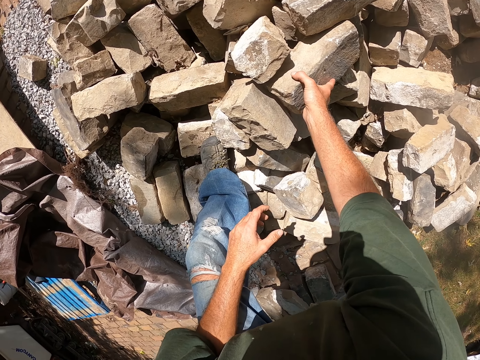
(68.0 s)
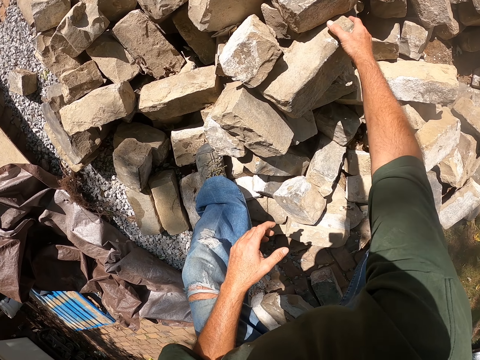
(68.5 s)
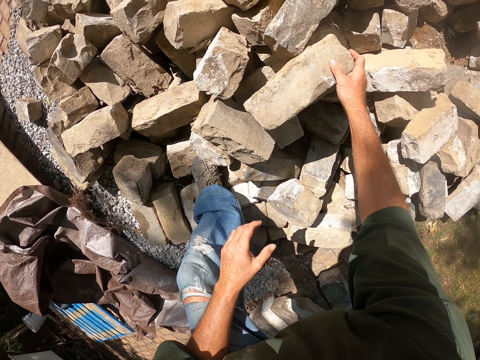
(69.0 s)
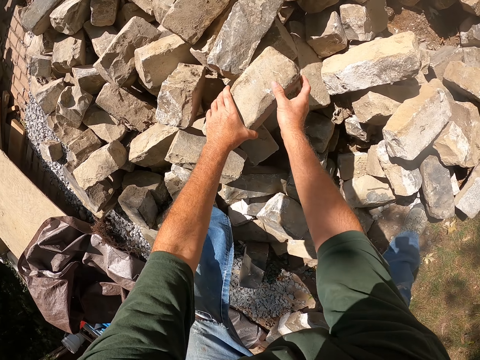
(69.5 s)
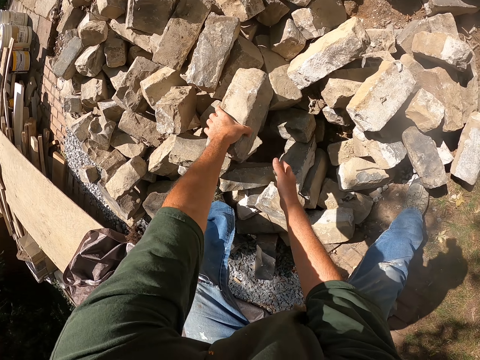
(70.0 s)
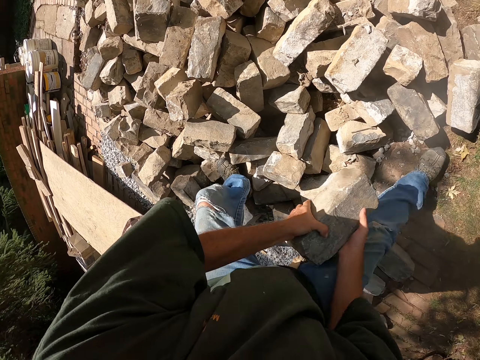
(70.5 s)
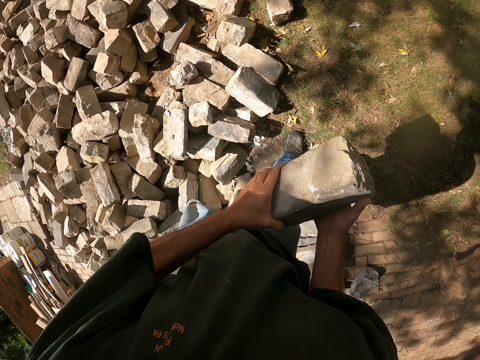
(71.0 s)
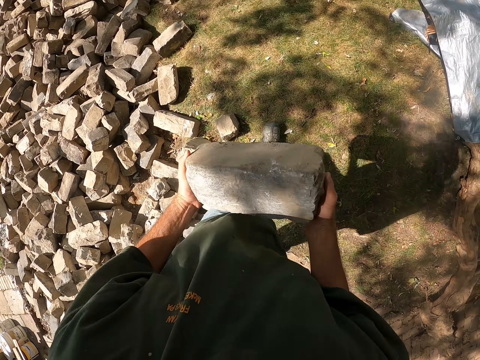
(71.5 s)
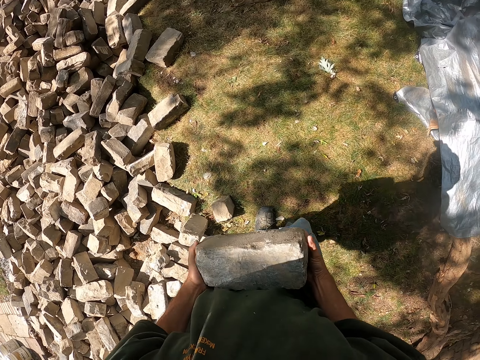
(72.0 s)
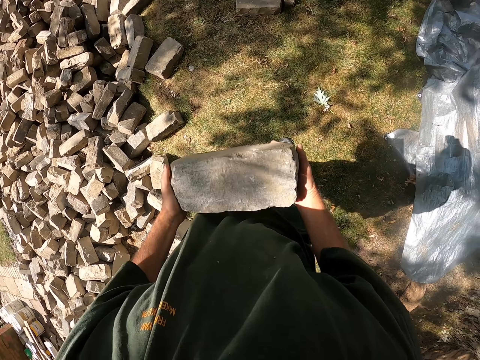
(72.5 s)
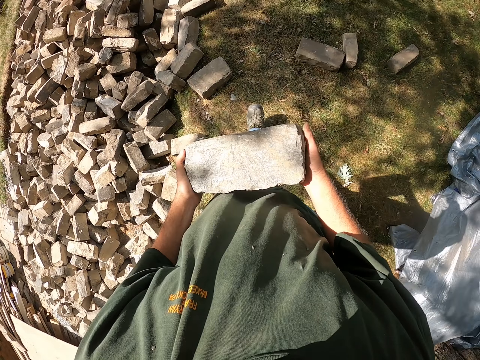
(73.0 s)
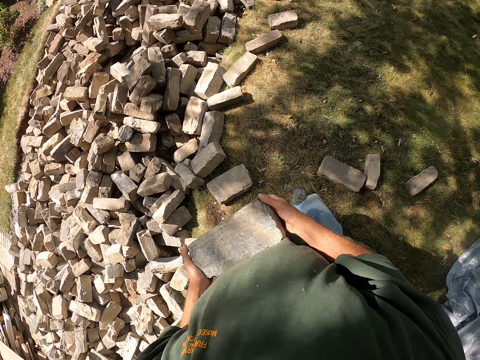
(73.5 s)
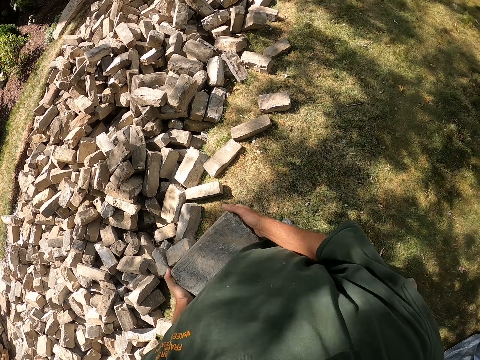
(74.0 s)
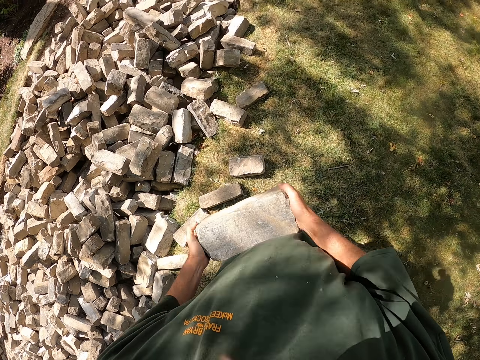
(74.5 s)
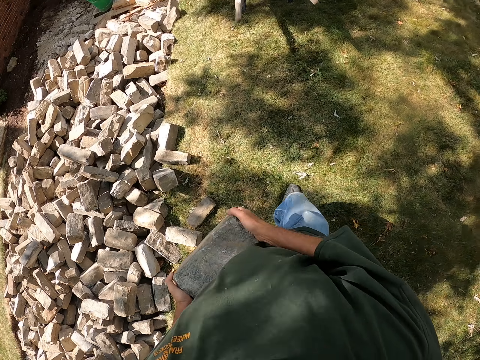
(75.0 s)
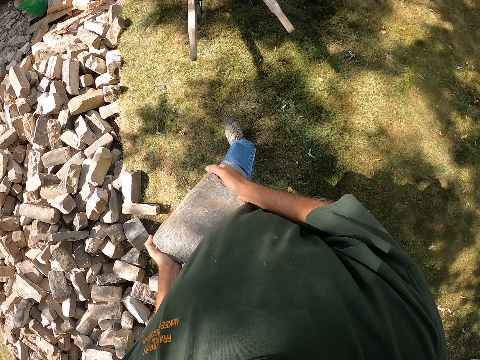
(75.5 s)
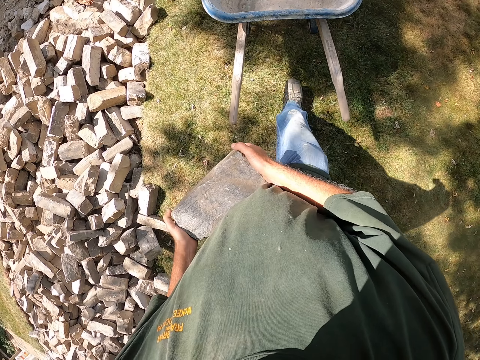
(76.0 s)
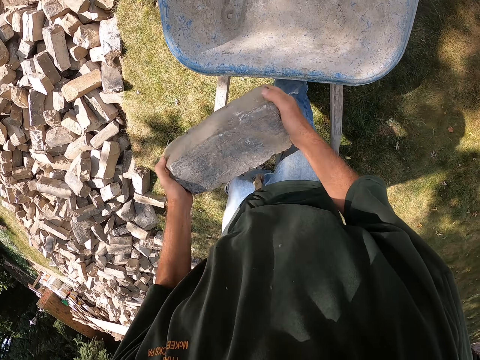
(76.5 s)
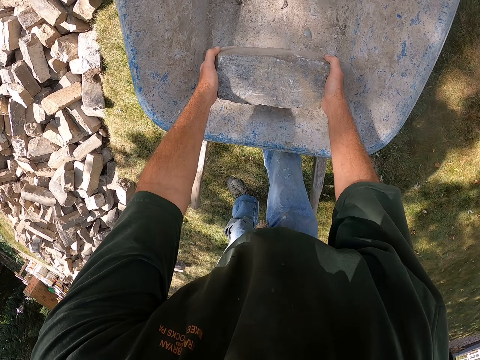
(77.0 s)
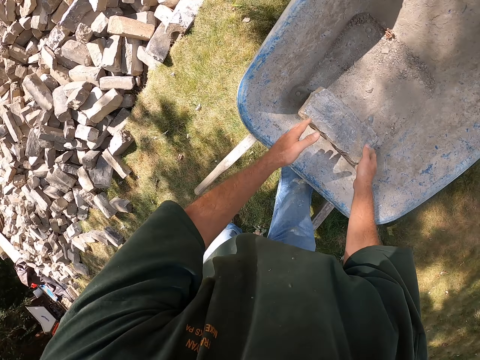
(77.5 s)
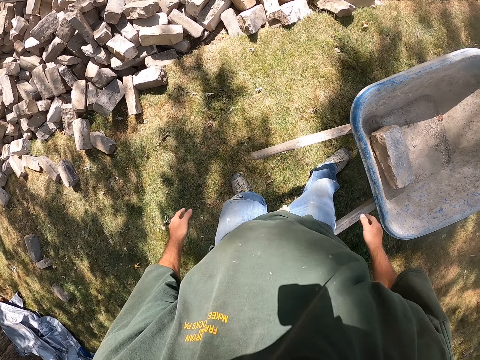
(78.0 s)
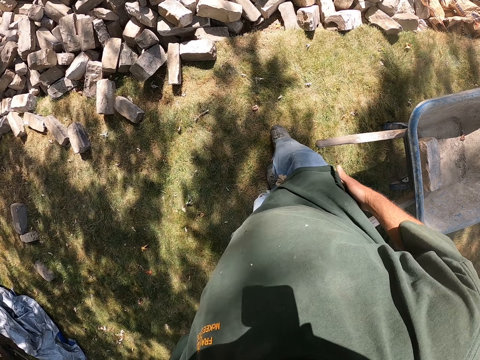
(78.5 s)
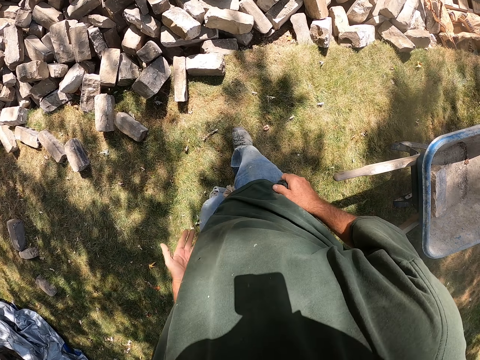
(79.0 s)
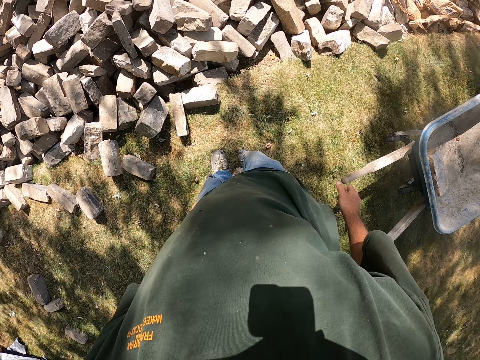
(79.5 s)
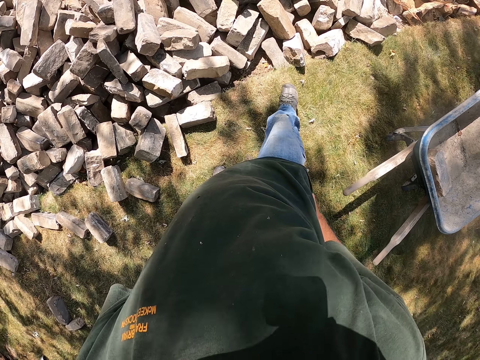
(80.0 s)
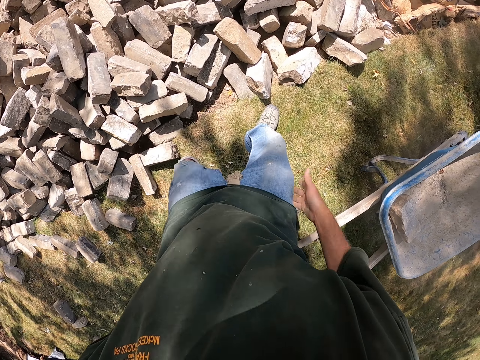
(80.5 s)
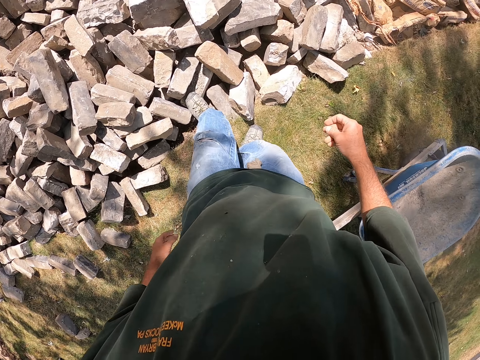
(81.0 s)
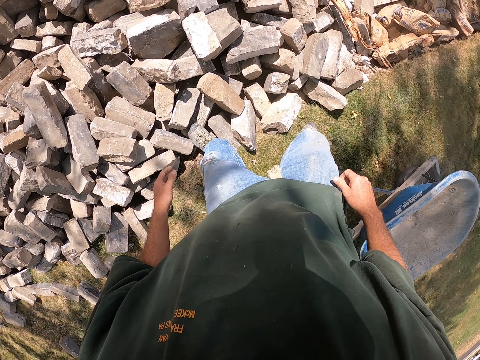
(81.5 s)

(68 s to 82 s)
The camera wearer picks up the brick or stone. They throw the stone. They throw the stone again. They walk beside the bricks. They put the brick in the wheelbarrow. They rub the hand on the clothes.

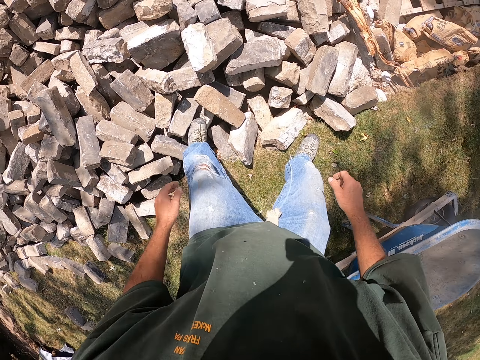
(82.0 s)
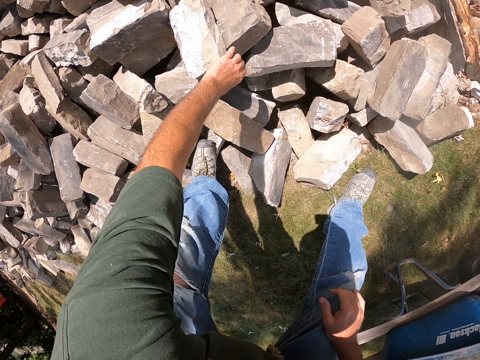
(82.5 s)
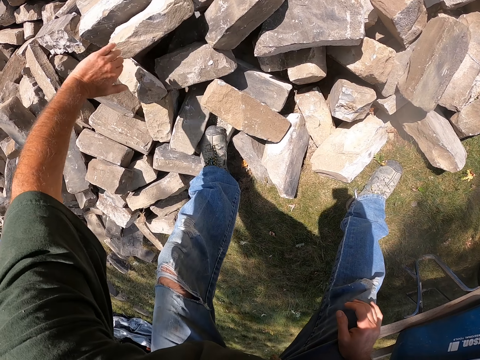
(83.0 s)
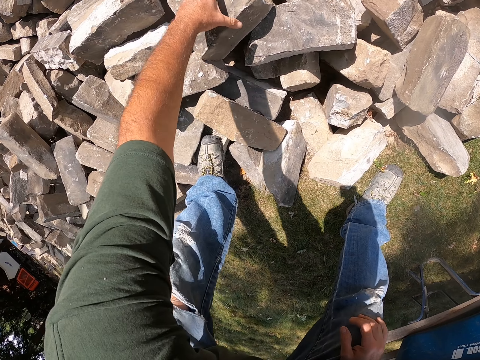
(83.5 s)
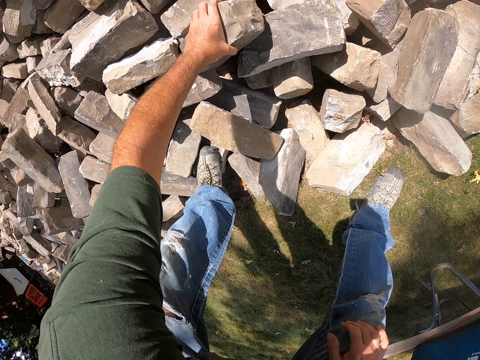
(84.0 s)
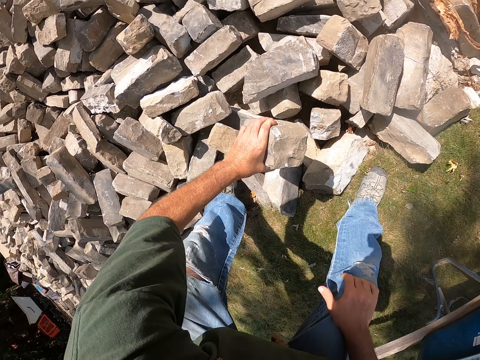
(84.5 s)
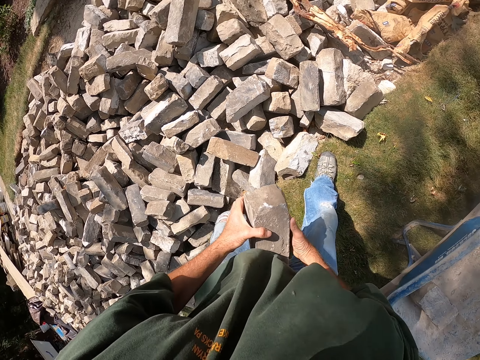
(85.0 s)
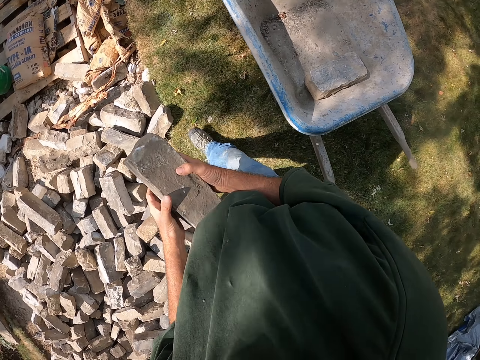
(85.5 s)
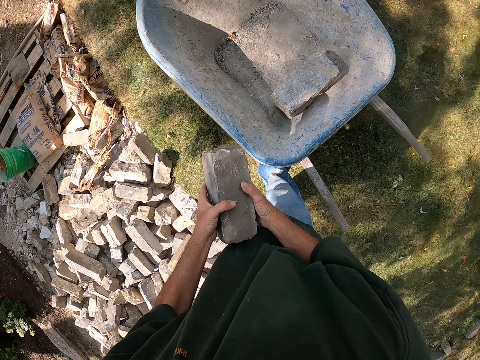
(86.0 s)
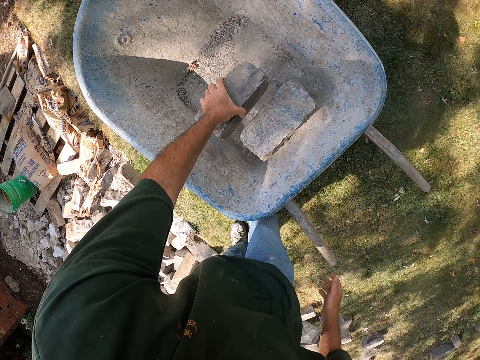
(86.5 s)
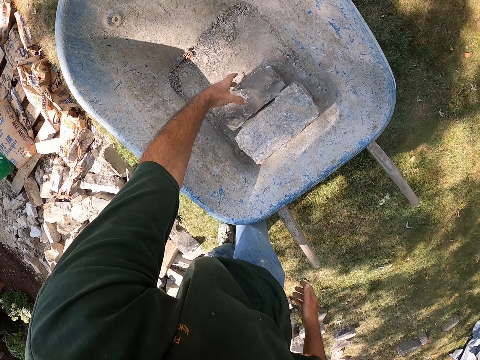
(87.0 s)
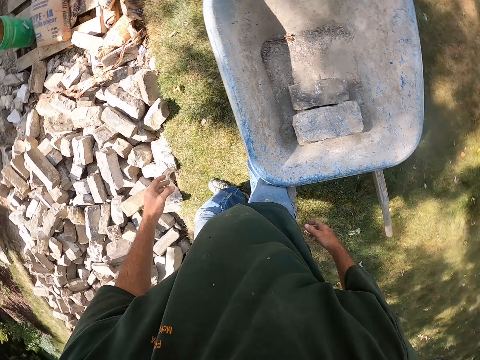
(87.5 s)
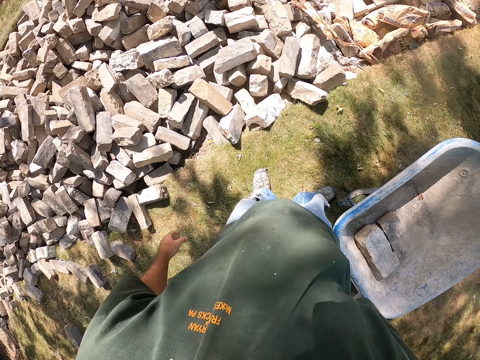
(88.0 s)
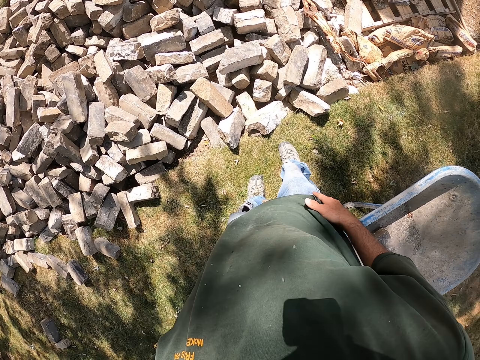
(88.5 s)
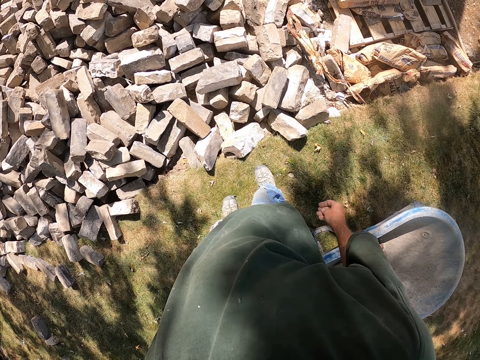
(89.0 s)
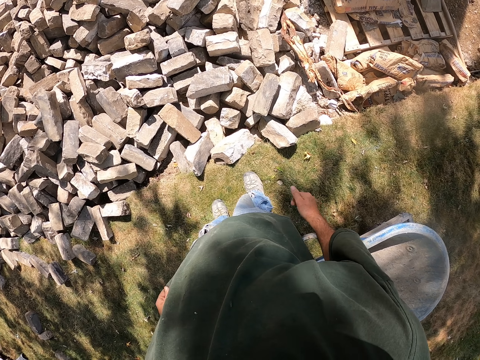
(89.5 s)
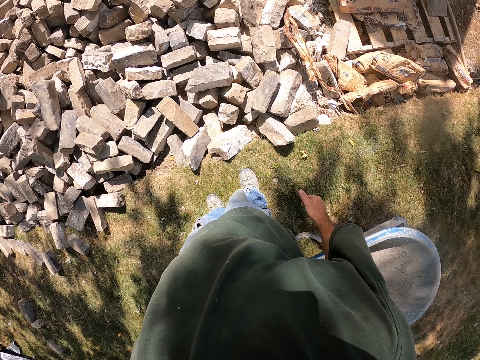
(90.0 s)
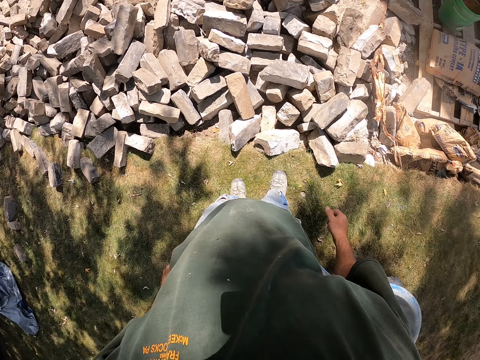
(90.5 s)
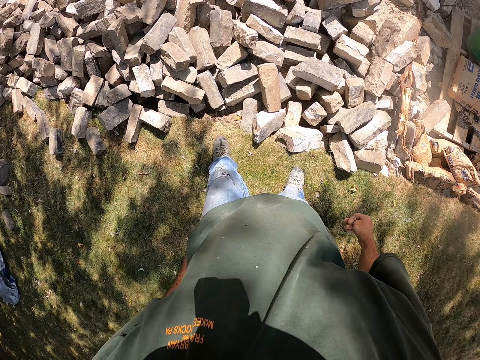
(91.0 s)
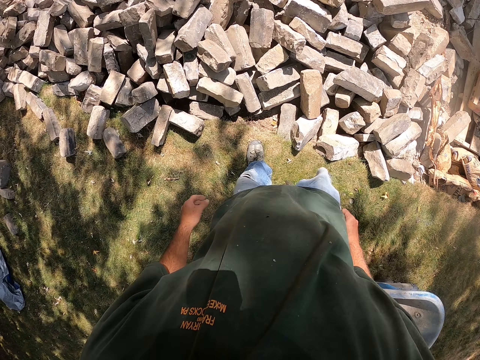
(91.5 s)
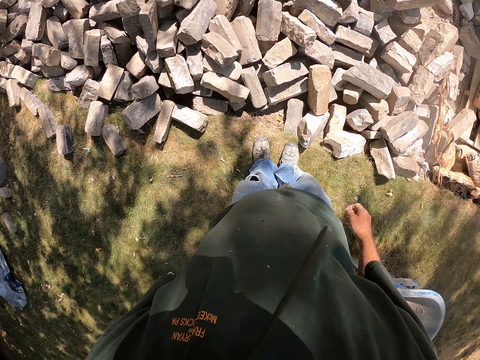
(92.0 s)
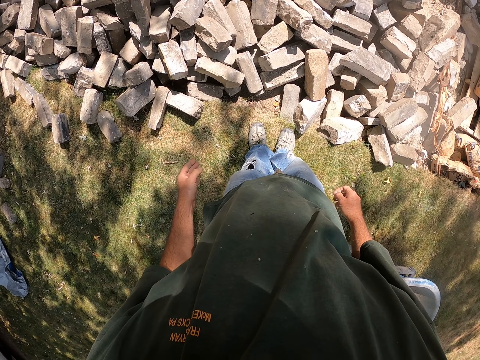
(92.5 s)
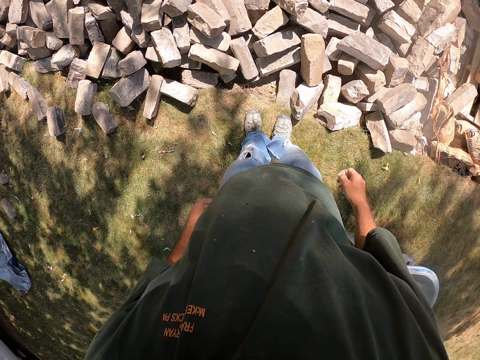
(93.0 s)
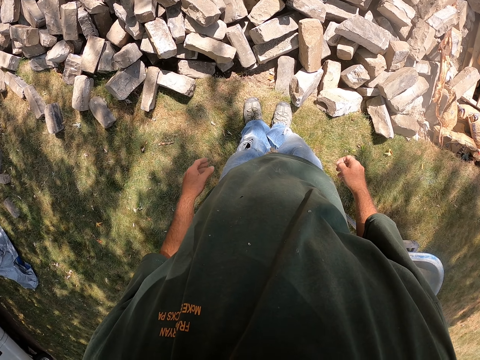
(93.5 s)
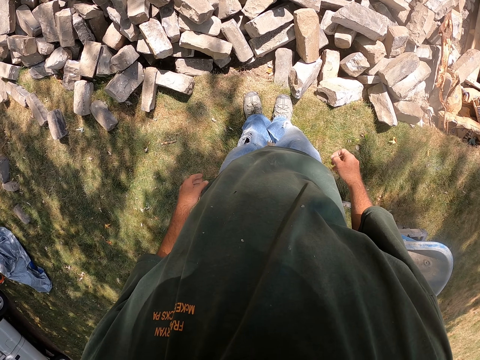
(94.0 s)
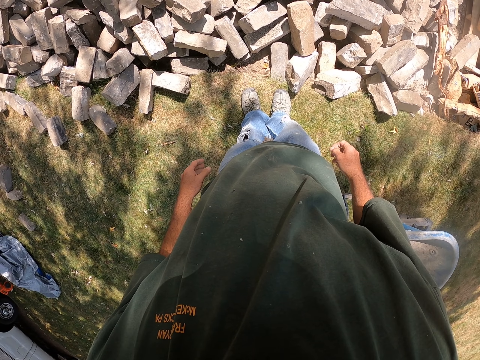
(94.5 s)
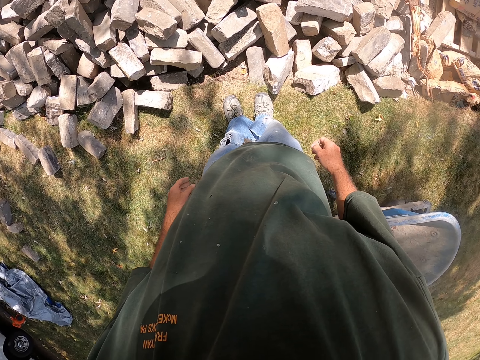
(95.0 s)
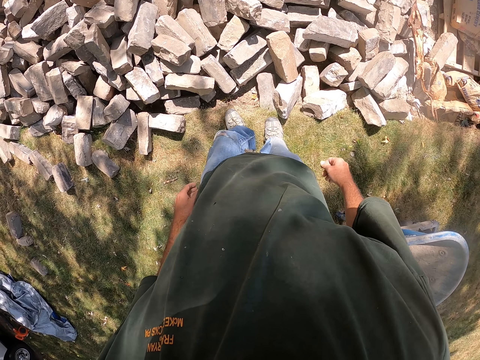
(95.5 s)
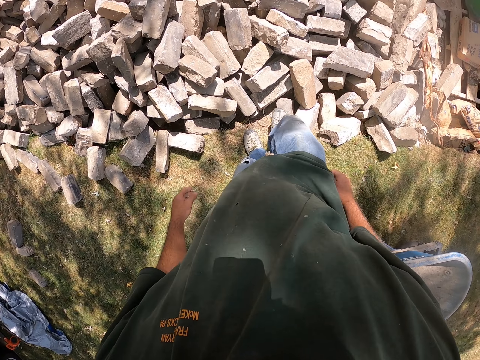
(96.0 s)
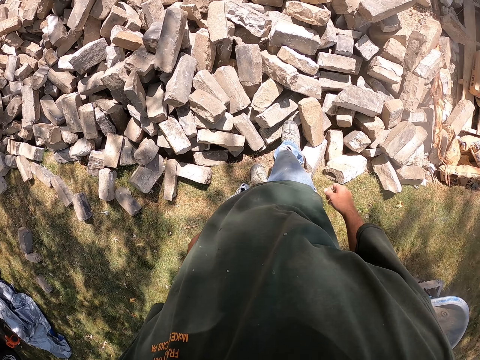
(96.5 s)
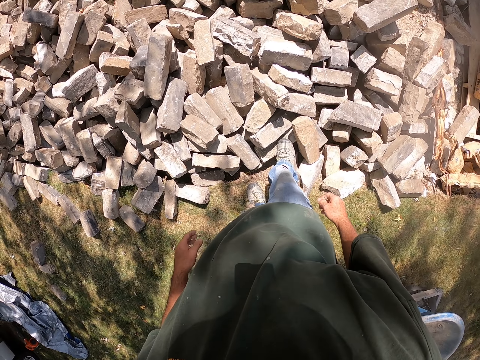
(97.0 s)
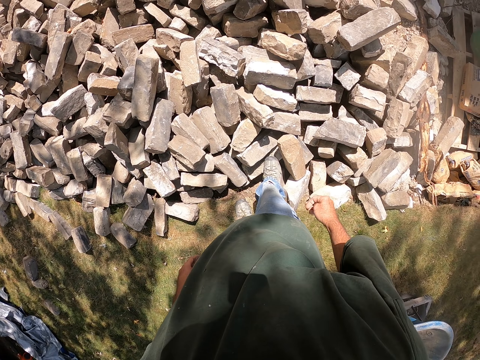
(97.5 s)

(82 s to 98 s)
The camera wearer turns a stone. They pick up the brick or stone. They put the brick in the wheelbarrow. They stare at the bricks.
